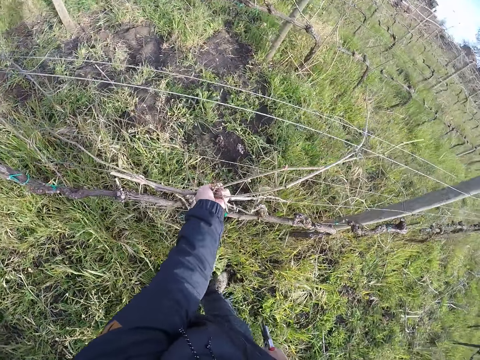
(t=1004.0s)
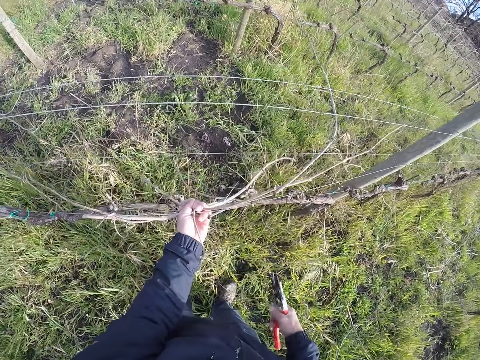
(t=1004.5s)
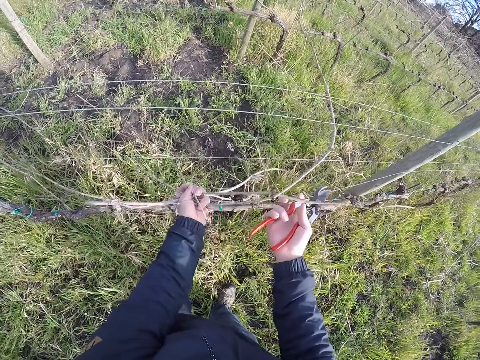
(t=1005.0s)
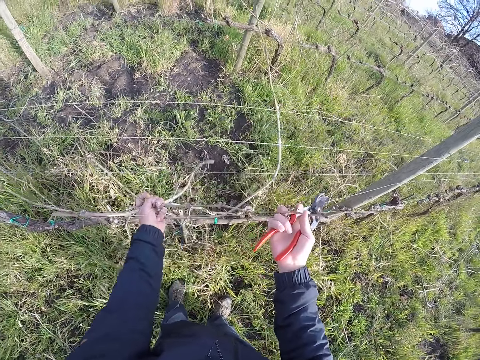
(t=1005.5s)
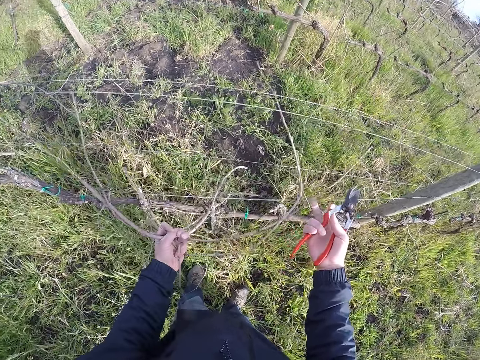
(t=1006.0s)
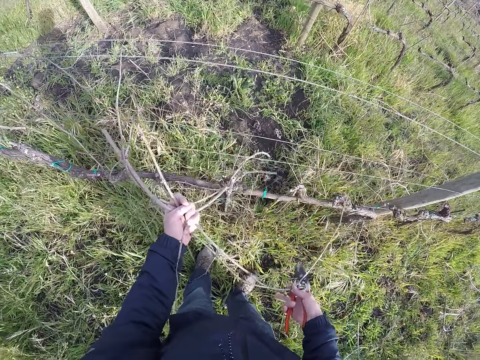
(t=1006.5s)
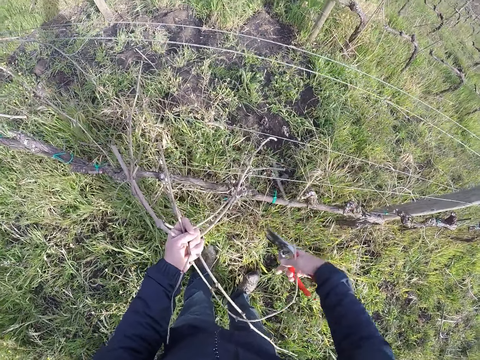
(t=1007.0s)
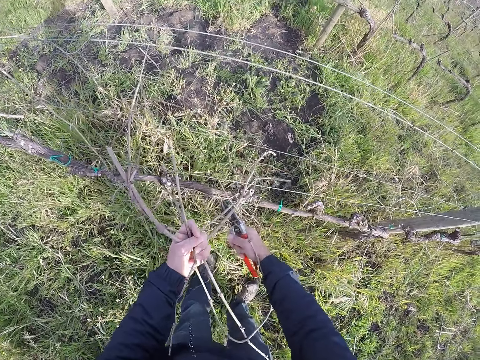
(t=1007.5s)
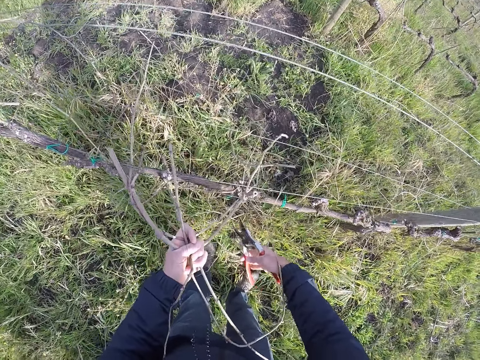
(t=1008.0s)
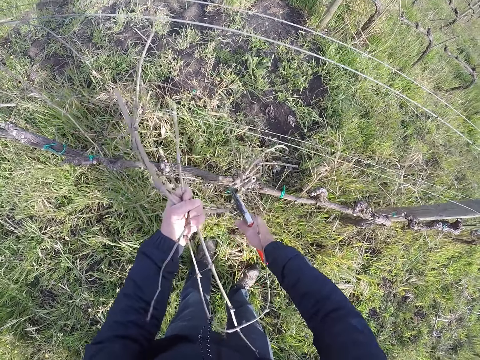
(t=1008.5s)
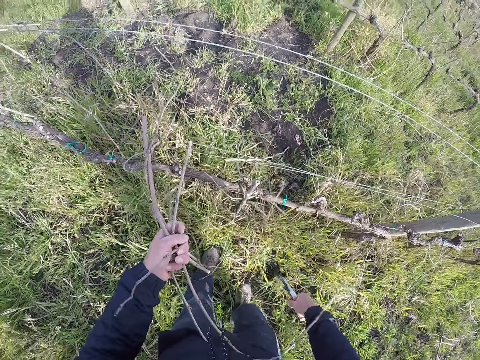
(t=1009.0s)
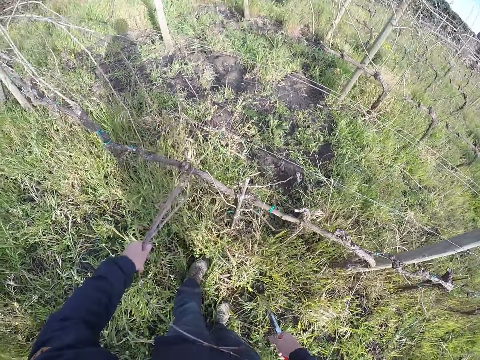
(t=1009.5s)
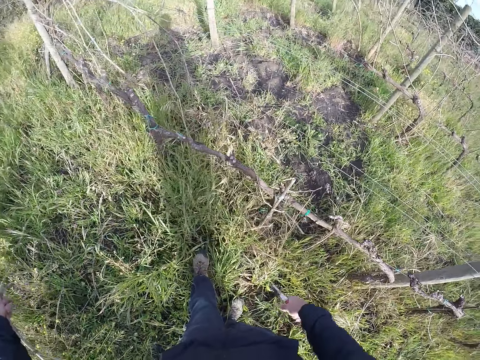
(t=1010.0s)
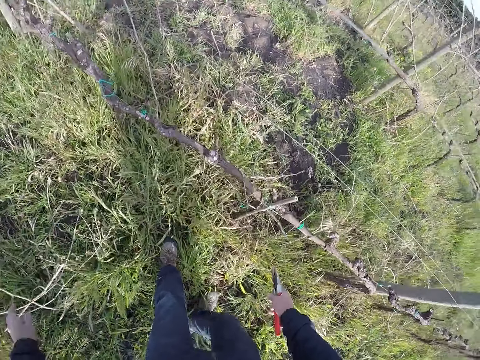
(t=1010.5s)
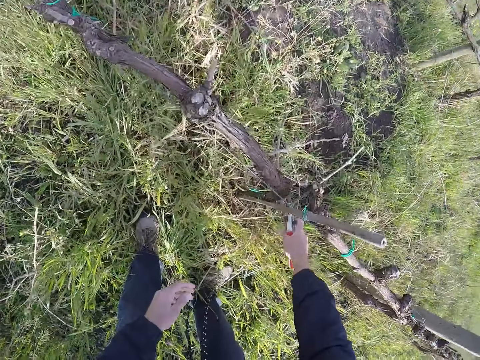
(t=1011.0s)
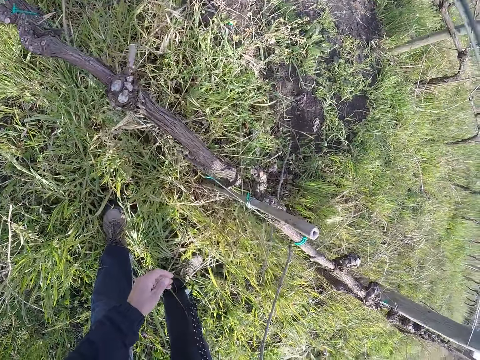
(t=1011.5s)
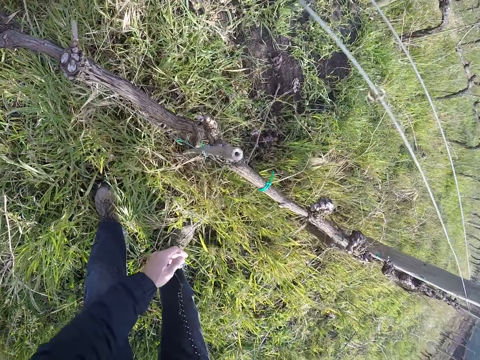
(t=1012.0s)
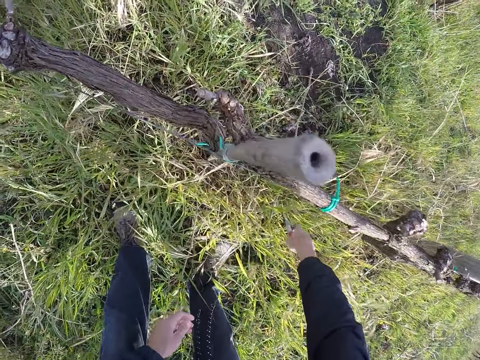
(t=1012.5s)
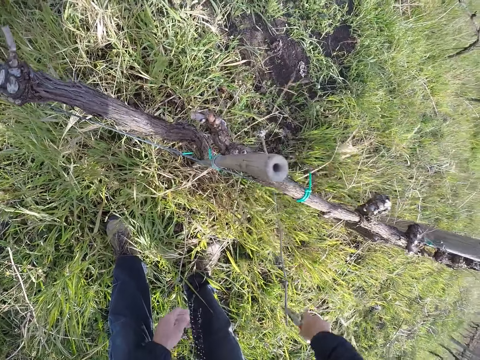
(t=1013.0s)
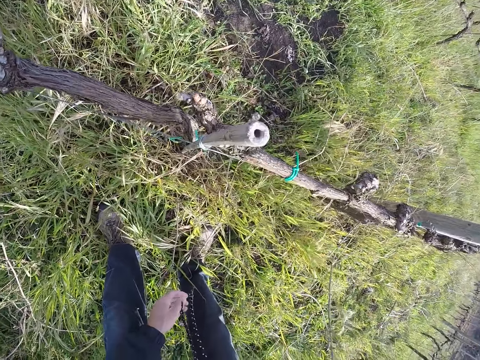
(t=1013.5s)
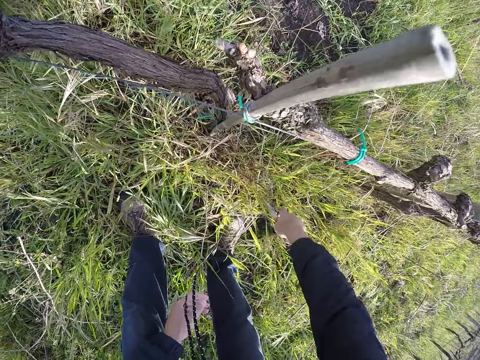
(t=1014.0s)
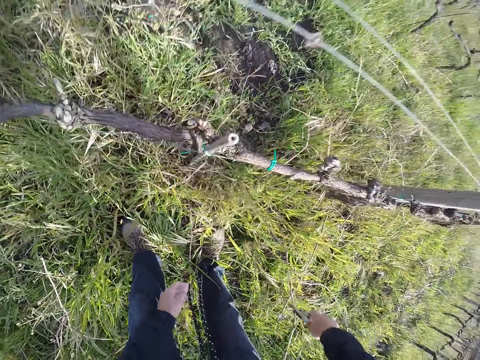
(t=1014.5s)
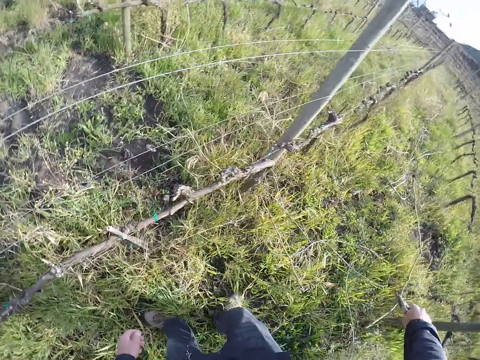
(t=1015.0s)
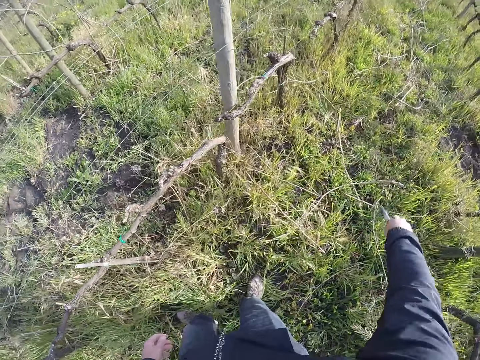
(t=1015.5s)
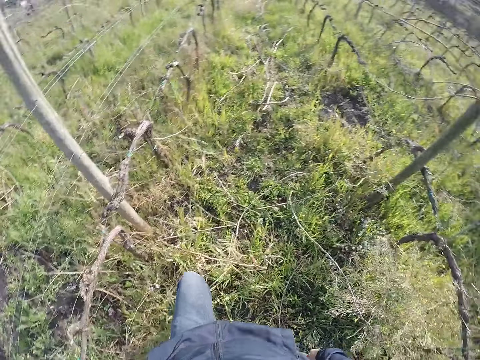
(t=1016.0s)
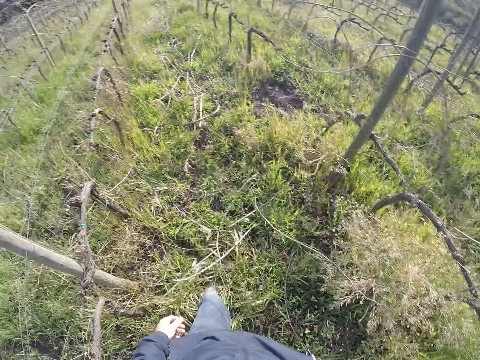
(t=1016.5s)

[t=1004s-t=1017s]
The camera wearer pulls branches from the barbed wire fence with his left hand. He pulls a barbed wire with his right hand. He cuts the branches in his left hand with the pruner in his right hand. He drops the branches on the ground with his left hand. He pulls a branch from the barbed wire fence with his right hand. He moves a branch on the ground with his right hand. He picks branches. He moves a branch on the ground with the pruner in his right hand. He picks branches again.

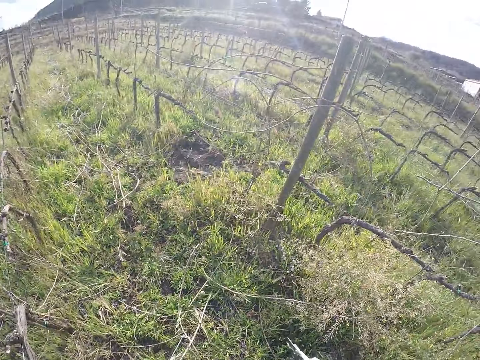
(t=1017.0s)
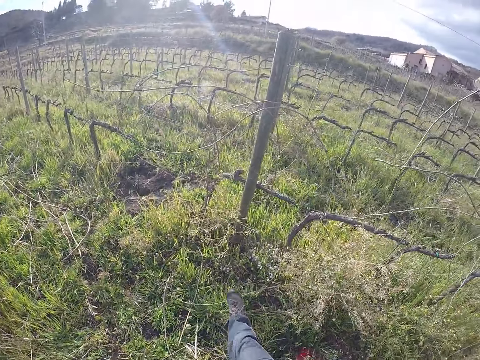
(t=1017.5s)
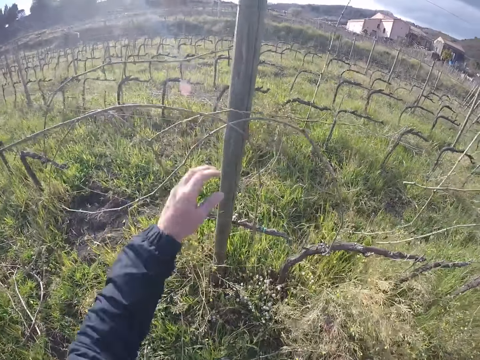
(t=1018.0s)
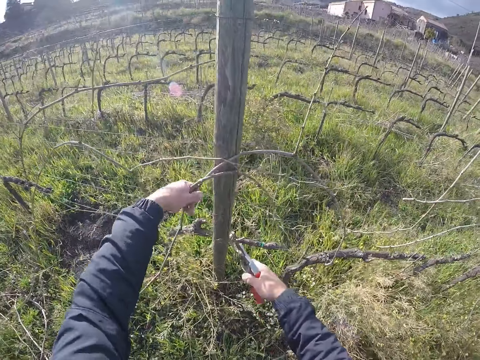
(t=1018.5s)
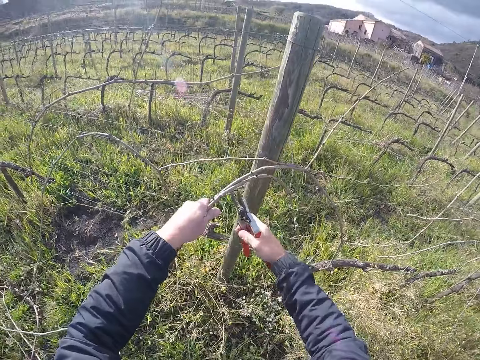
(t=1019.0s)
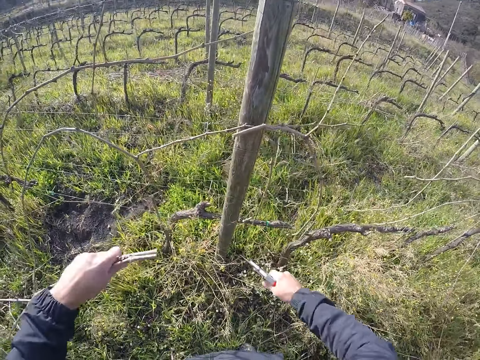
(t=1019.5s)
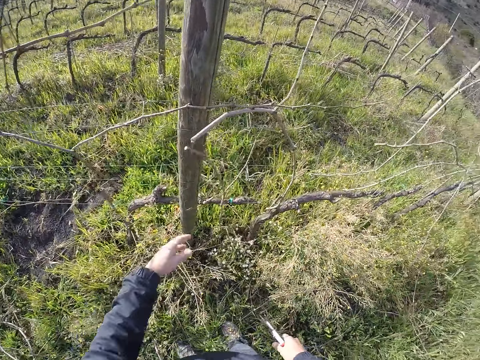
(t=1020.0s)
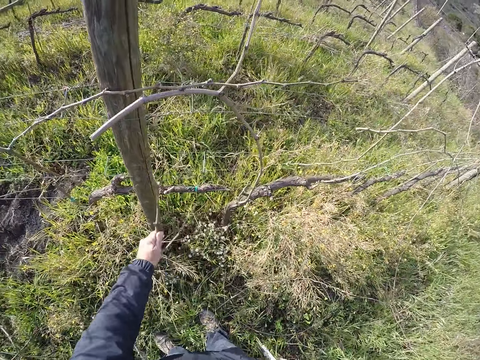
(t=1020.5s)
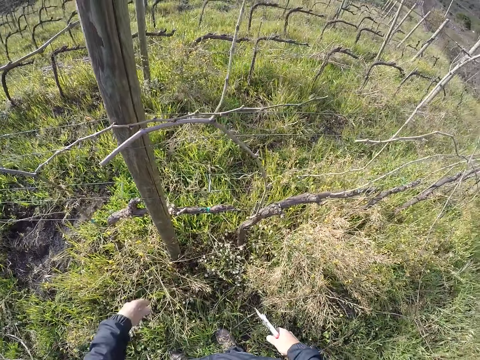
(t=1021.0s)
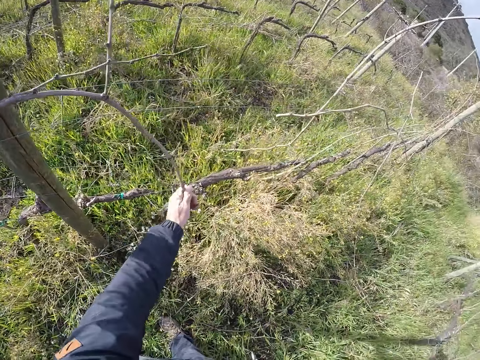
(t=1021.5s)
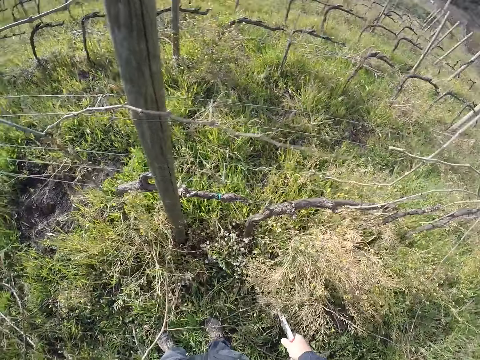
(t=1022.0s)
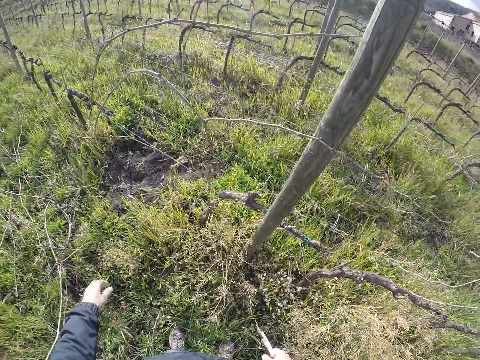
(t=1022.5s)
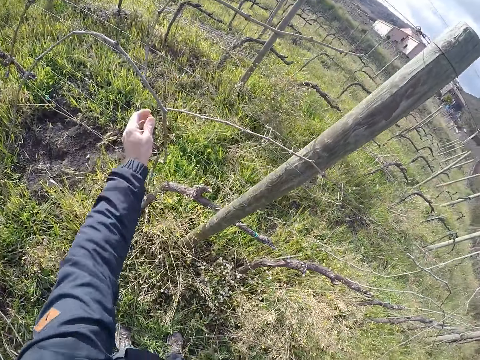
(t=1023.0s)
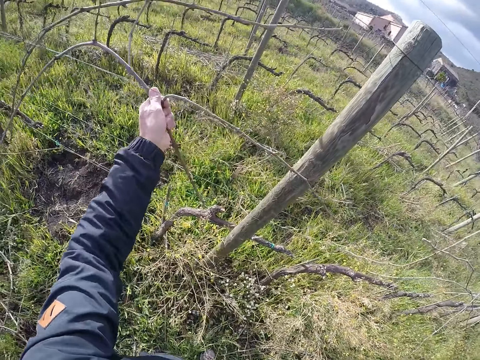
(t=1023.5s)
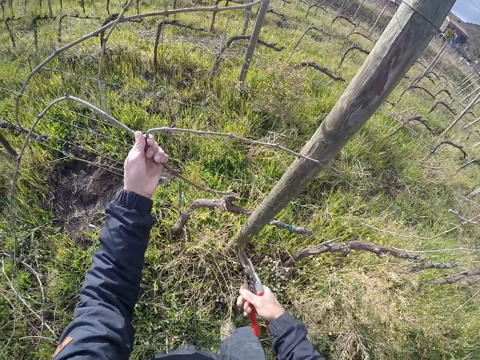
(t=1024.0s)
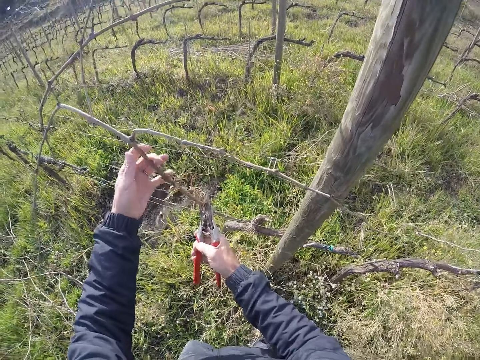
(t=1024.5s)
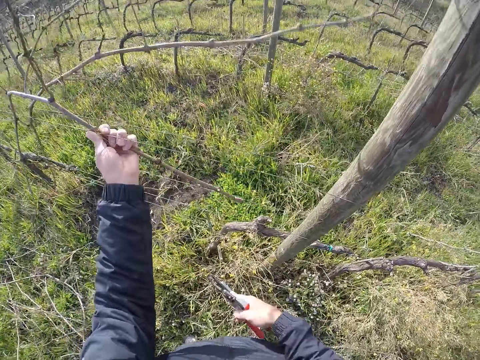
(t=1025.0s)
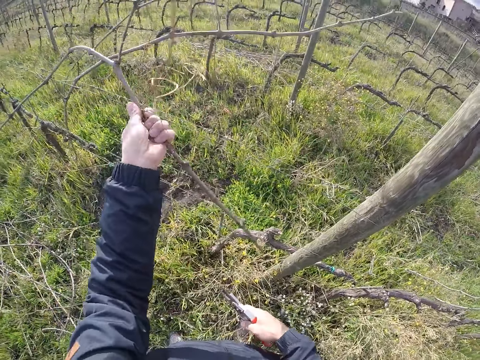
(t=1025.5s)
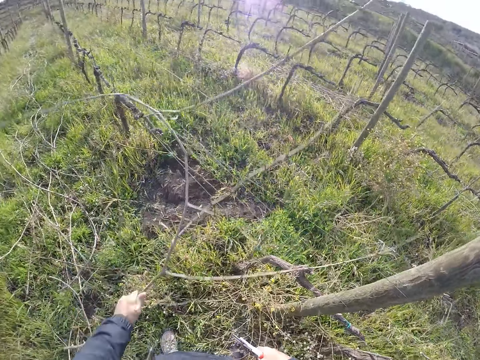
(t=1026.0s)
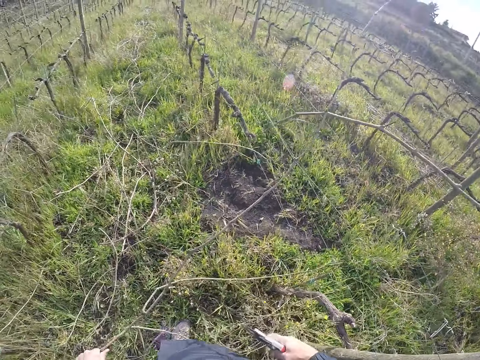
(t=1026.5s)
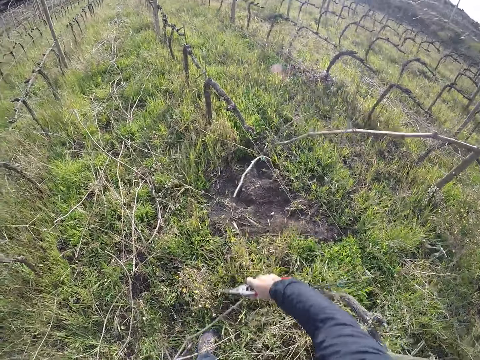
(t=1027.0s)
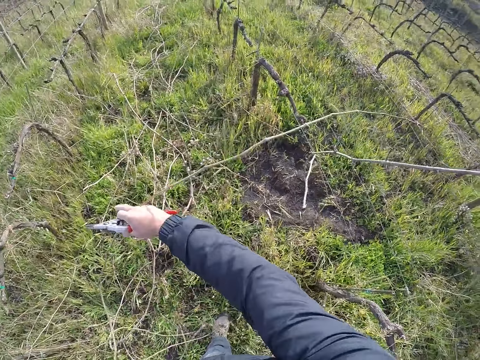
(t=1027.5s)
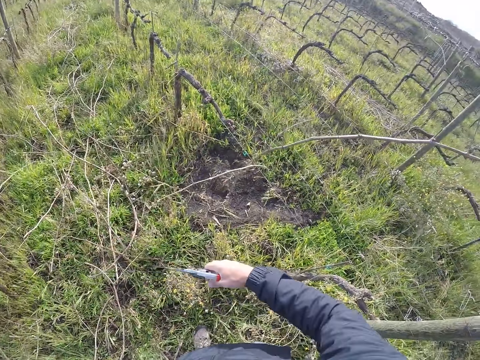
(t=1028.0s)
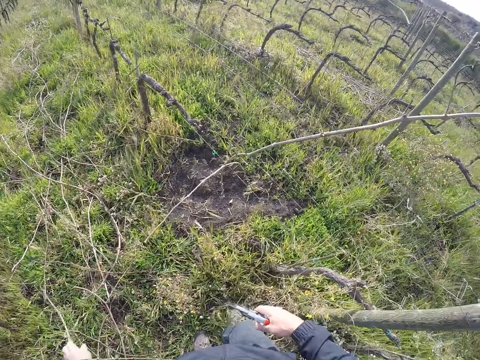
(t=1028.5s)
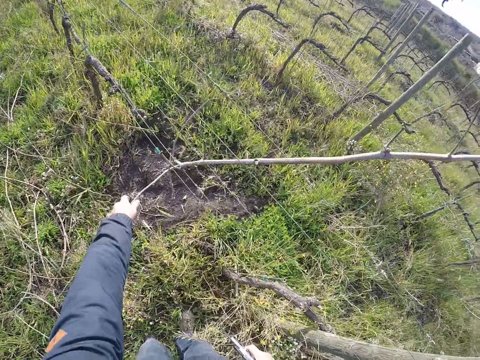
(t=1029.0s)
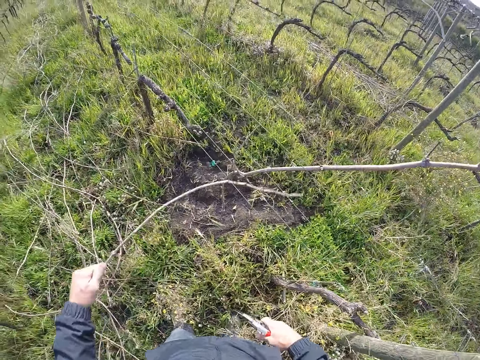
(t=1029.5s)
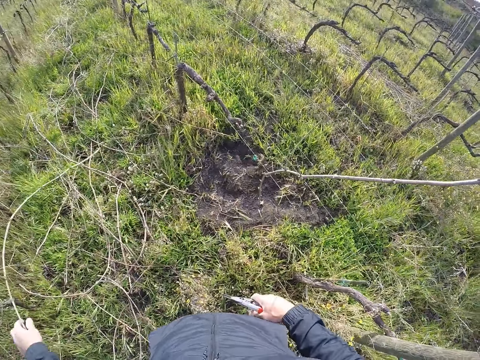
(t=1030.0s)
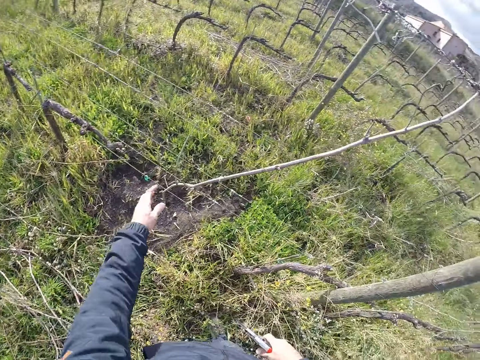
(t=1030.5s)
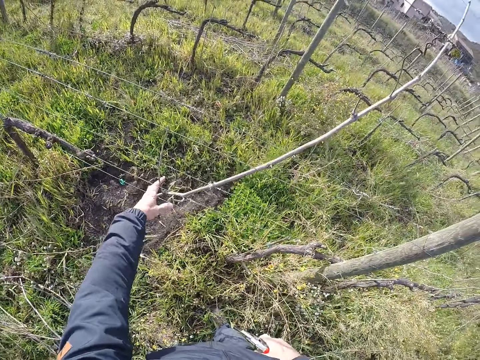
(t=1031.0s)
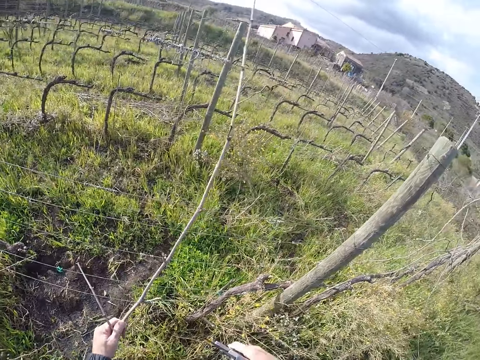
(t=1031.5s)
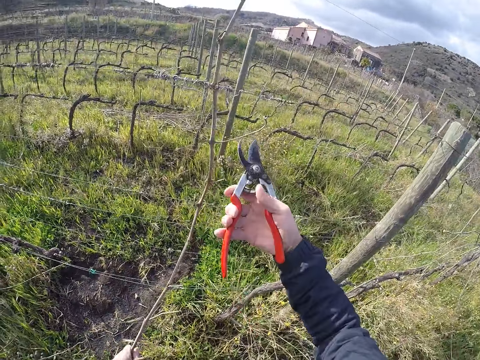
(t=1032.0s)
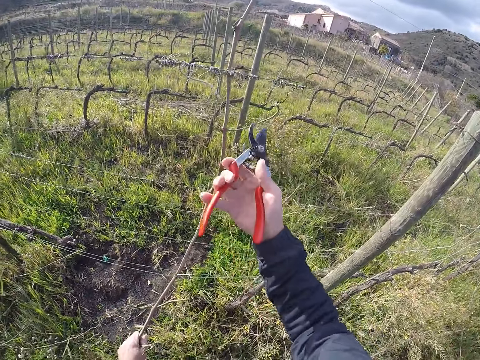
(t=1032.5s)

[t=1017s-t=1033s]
The camera wearer walks. He pulls branches from the barbed wire fence with his left hand. He cuts the branches in his left hand with the pruner or scissors in his right hand. He drops the branches on the ground with his left hand. He pulls a branch from the barbed wire fence with his left hand. He drops the branch on the ground with his left hand. He pulls a branch from the barbed wire fence with his left hand. He drops the branch on the ground with his left hand. He pulls a branch from the barbed wire fence with his left hand. He cuts branches with the scissors. He throws branches down. He pulls the branch from the barbed wire fence with both hands. He drops the branch on the ground with his left hand. He pulls a branch from the barbed wire fence with his left hand. He drops the branch on the ground with his left hand. He pulls a branch from the barbed wire fence with his left hand.
